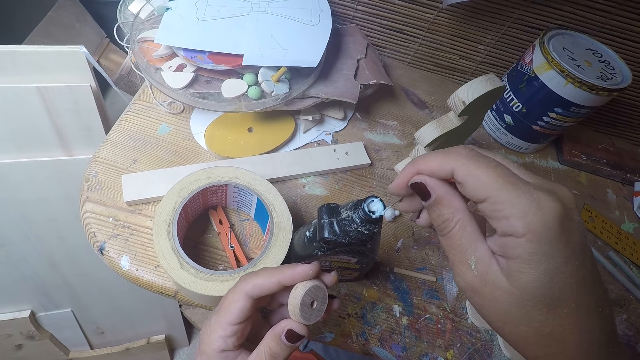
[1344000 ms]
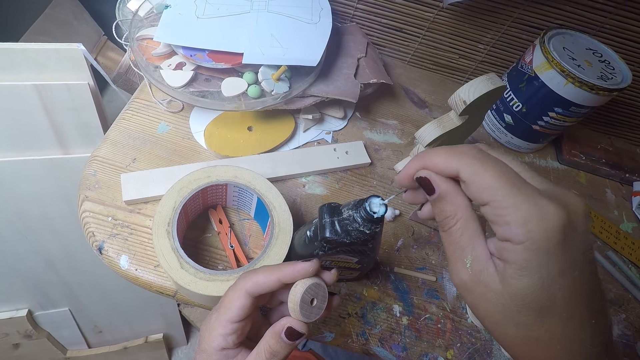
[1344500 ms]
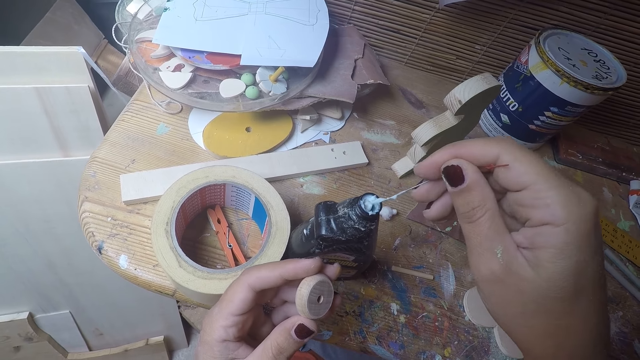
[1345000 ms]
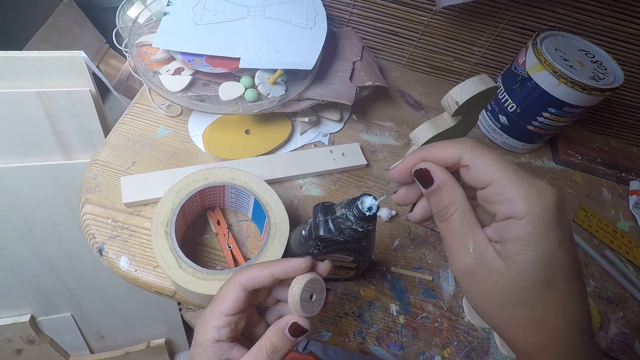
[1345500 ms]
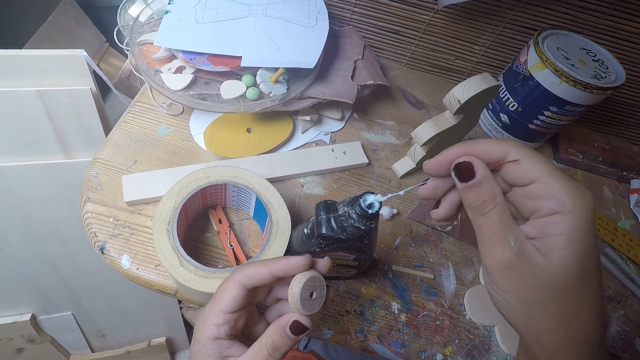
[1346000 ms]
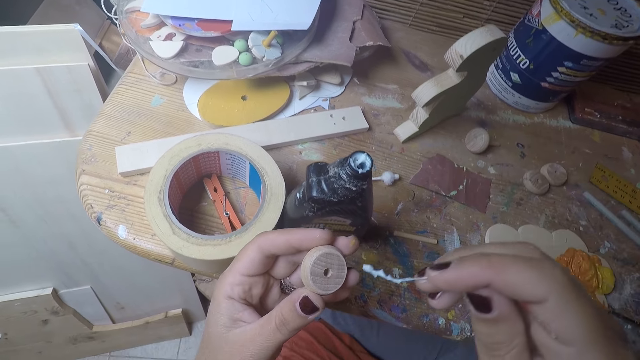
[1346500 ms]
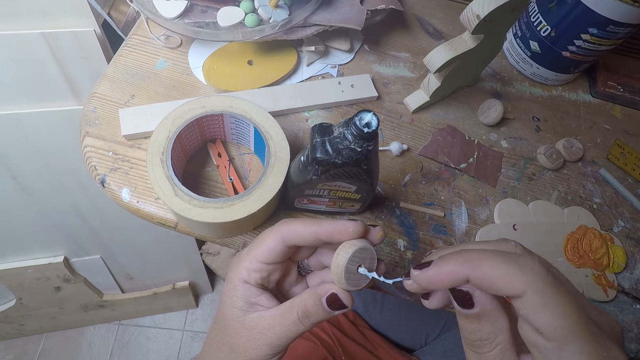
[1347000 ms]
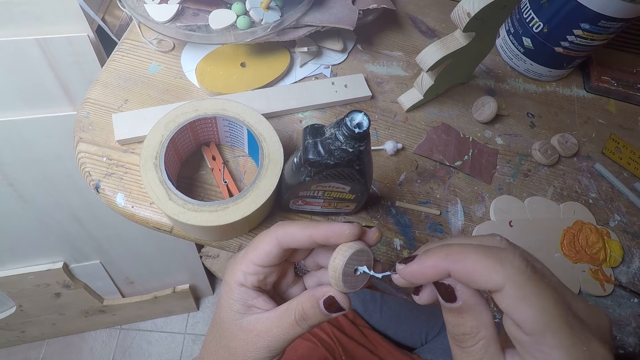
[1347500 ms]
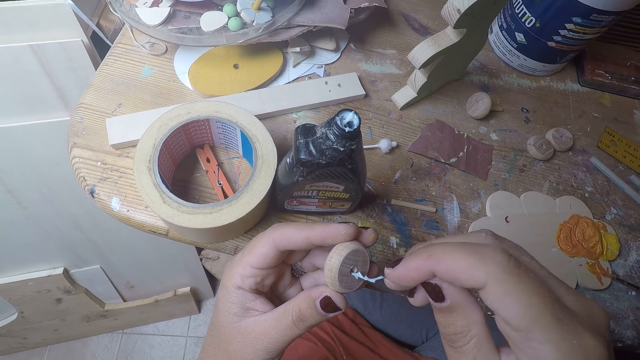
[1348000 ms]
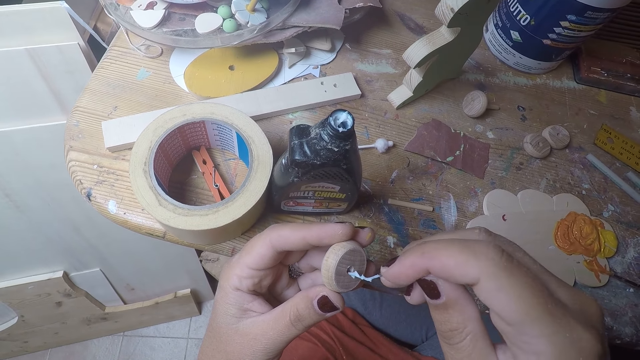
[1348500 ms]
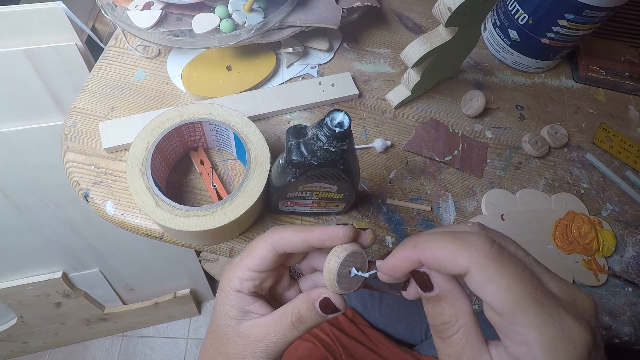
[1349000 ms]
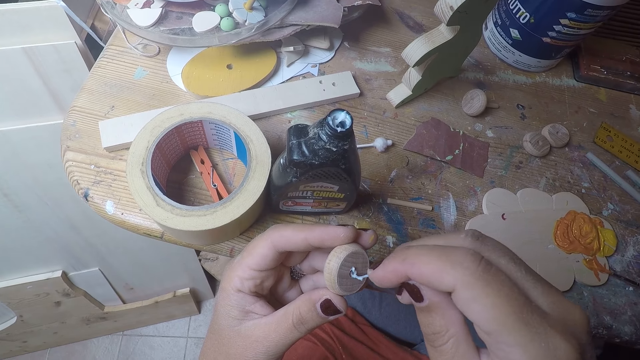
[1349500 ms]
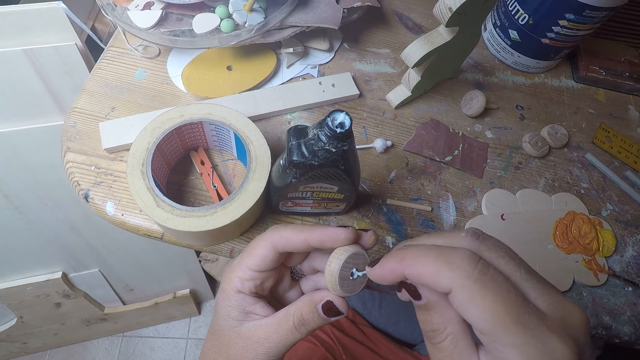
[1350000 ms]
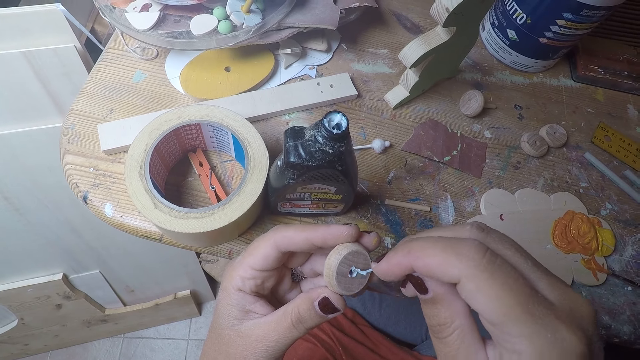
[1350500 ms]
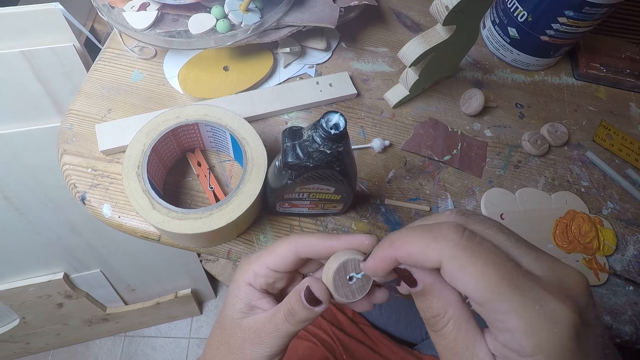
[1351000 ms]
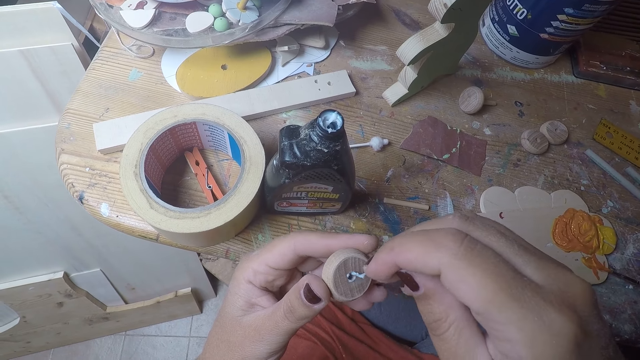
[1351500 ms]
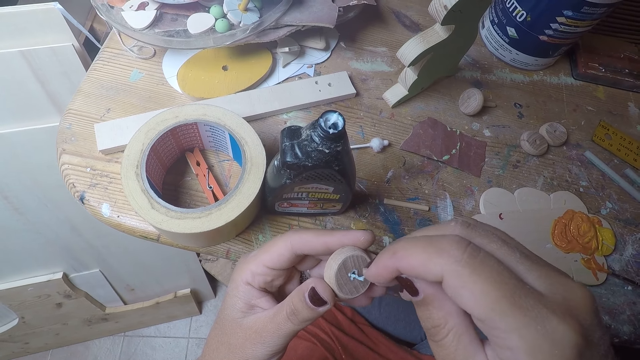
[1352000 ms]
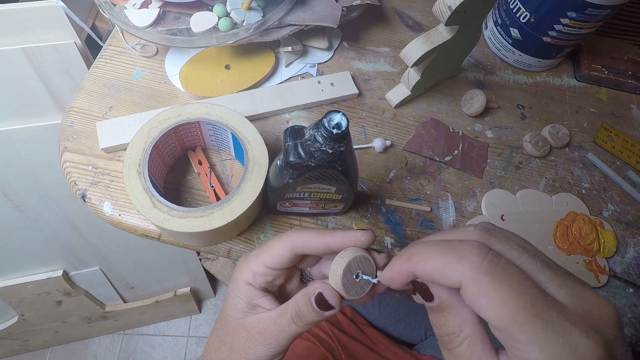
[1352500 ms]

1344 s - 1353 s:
The camera wearer scoops glue on a wire or metal string in a bottle. She puts the metal string with glue in her right hand into a hole of the round wood in her left hand. She rolls the glue on the metal string in her right hand in the hole of the round wood.

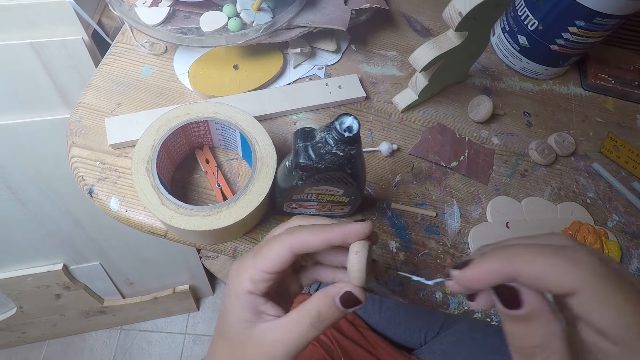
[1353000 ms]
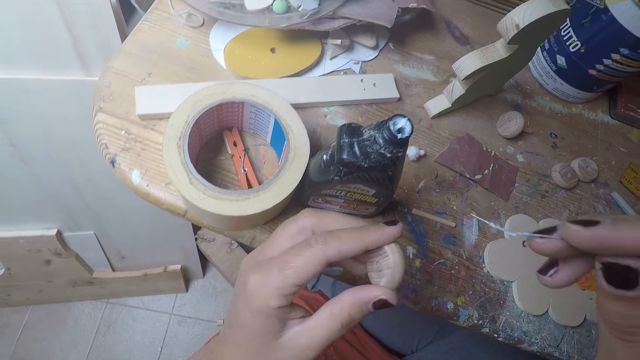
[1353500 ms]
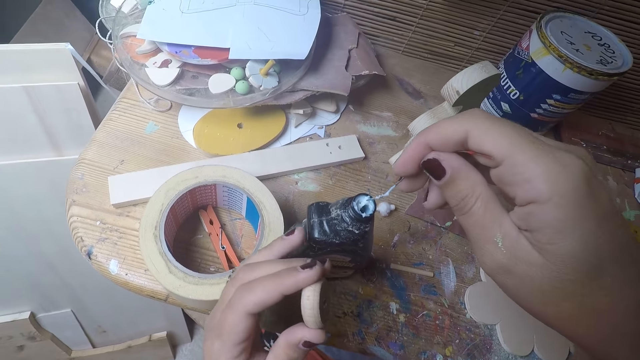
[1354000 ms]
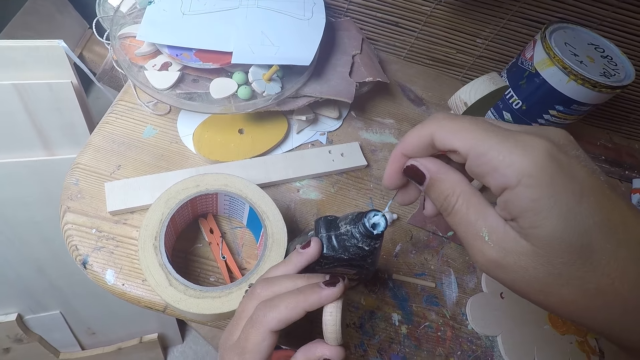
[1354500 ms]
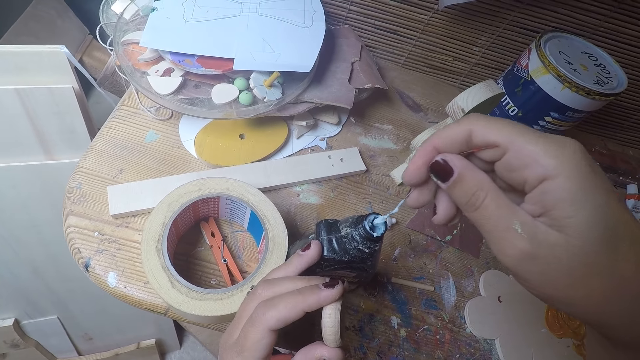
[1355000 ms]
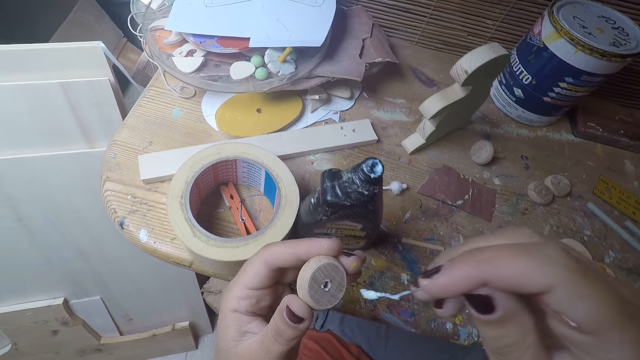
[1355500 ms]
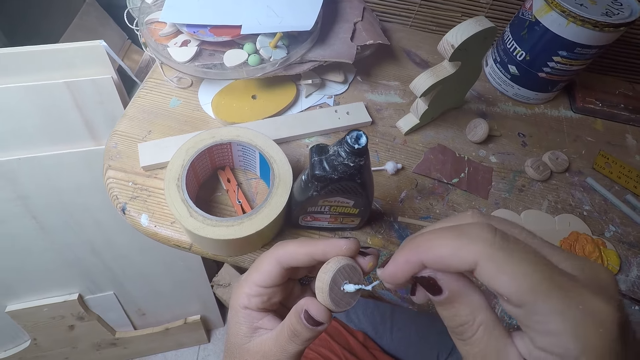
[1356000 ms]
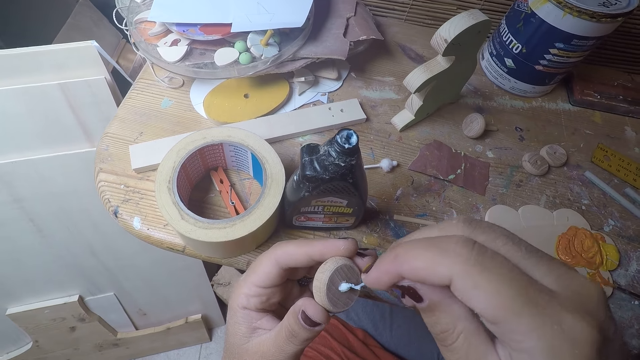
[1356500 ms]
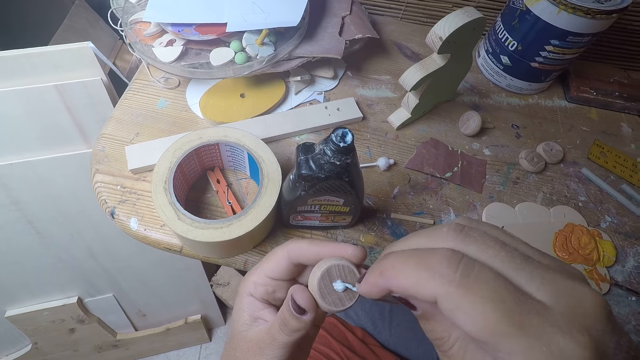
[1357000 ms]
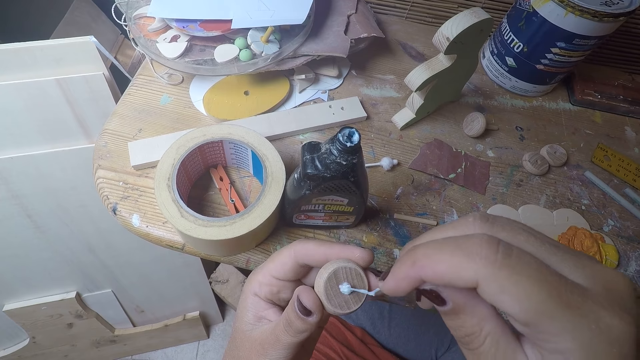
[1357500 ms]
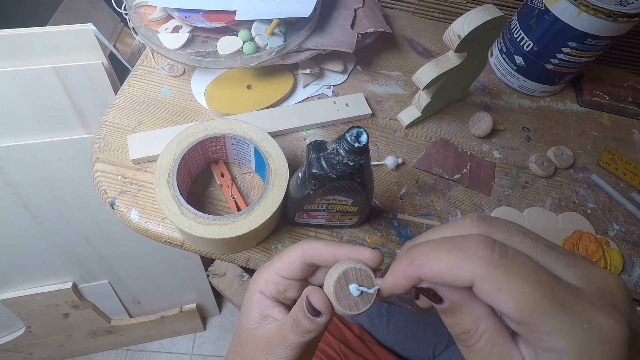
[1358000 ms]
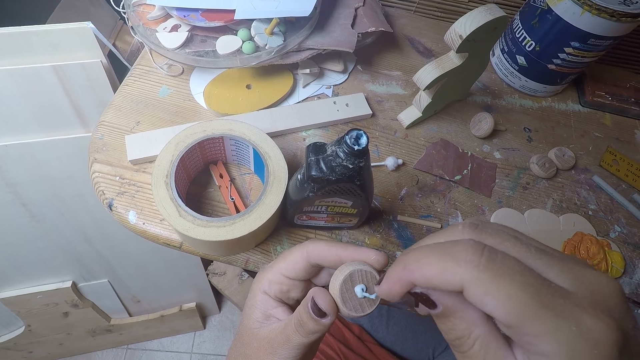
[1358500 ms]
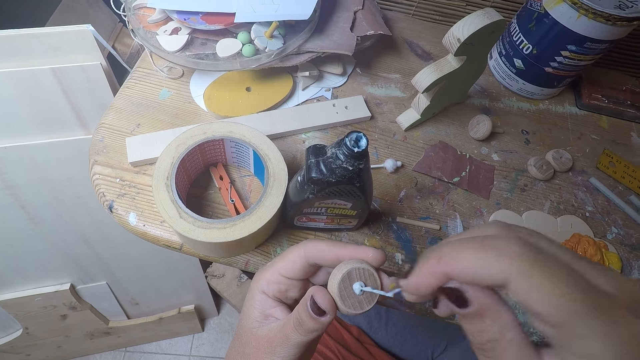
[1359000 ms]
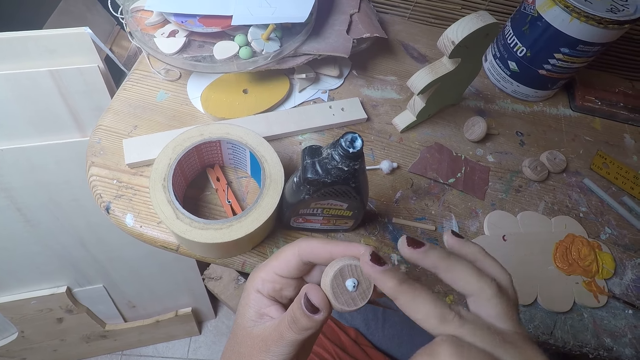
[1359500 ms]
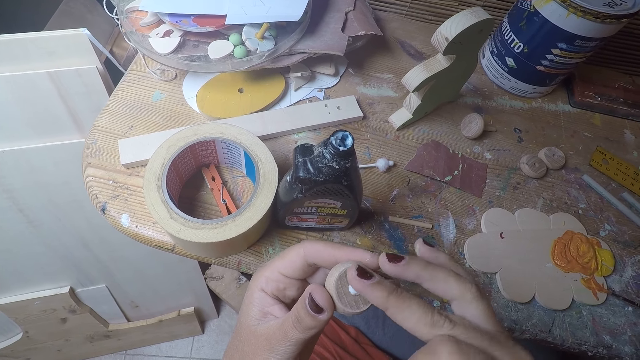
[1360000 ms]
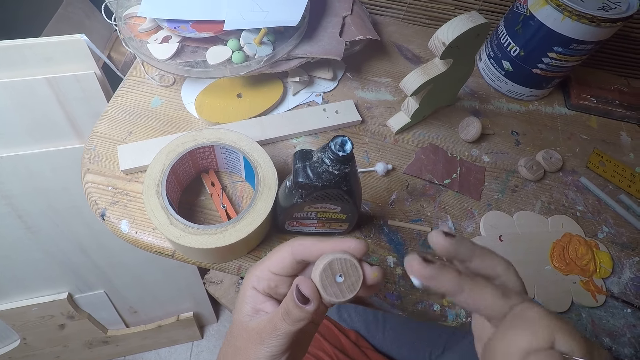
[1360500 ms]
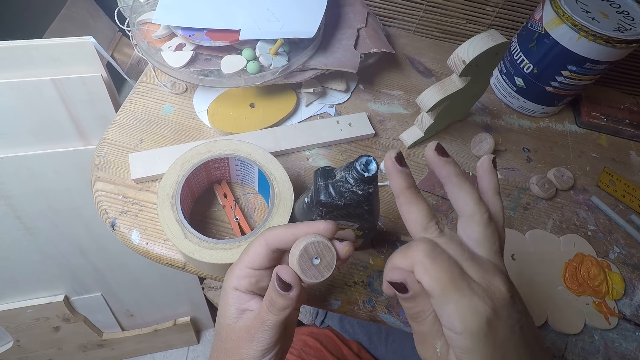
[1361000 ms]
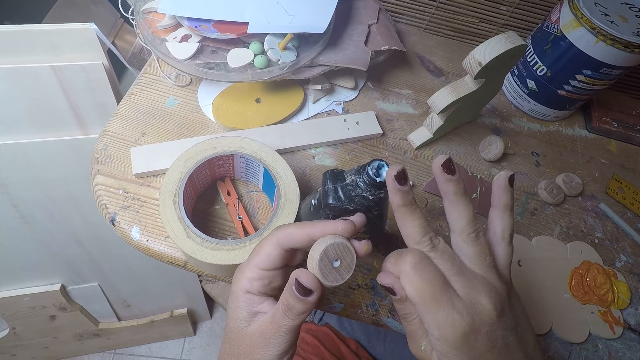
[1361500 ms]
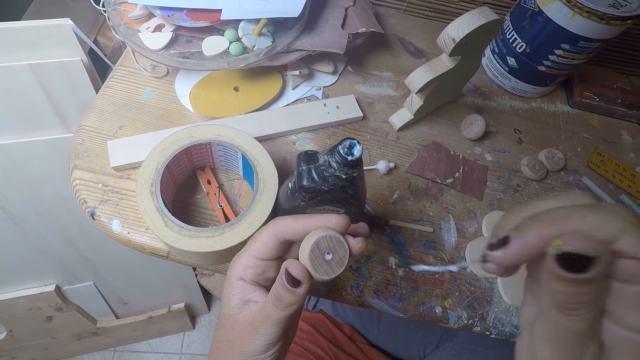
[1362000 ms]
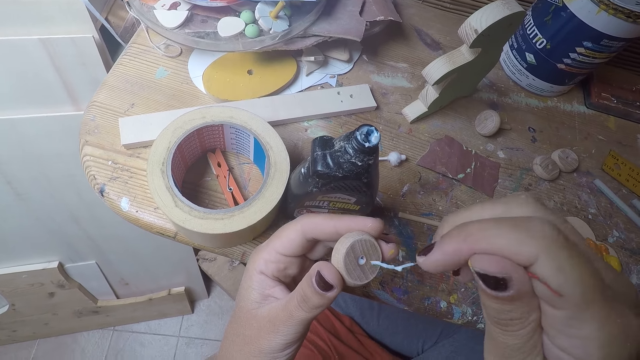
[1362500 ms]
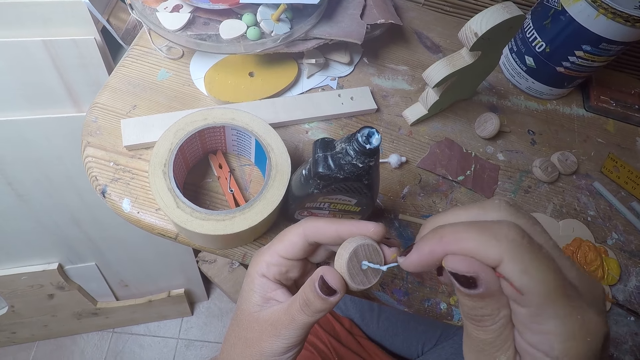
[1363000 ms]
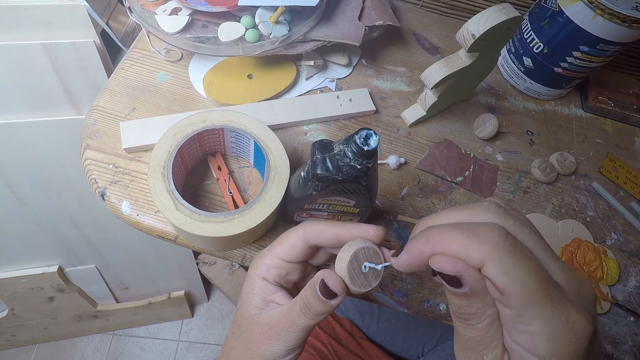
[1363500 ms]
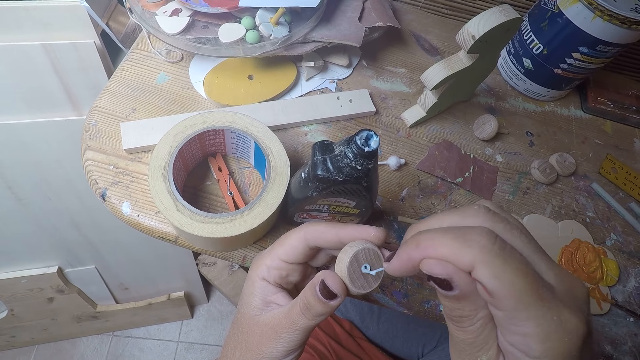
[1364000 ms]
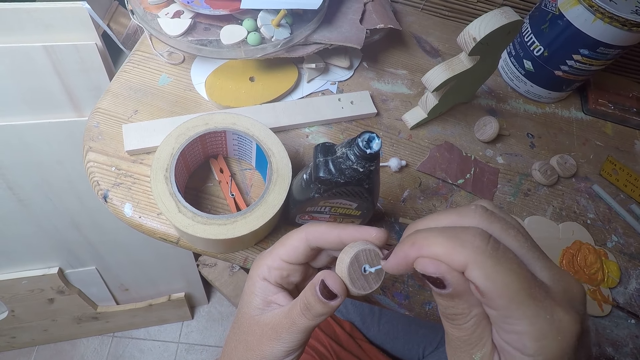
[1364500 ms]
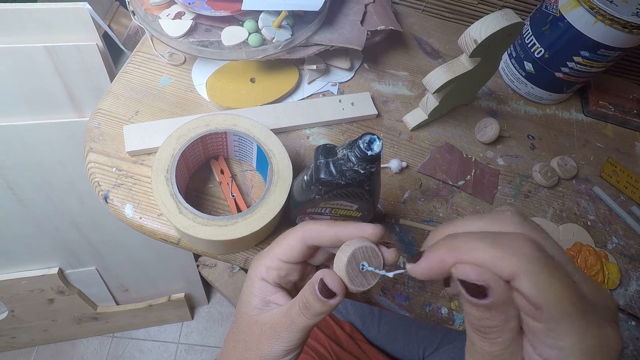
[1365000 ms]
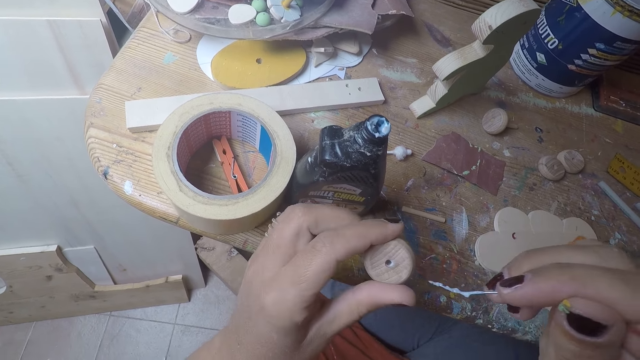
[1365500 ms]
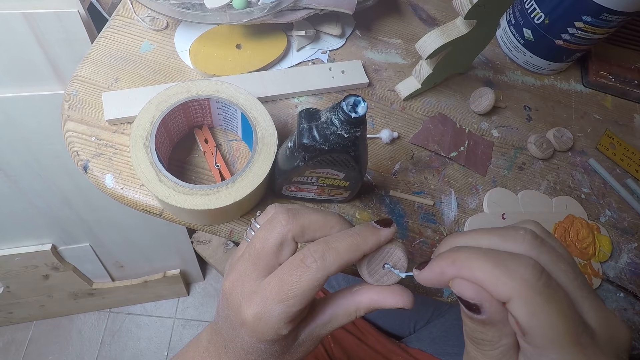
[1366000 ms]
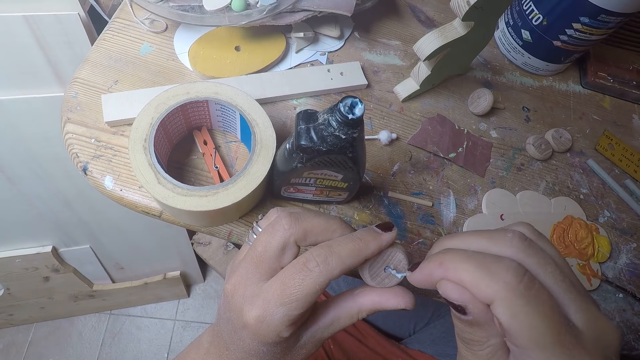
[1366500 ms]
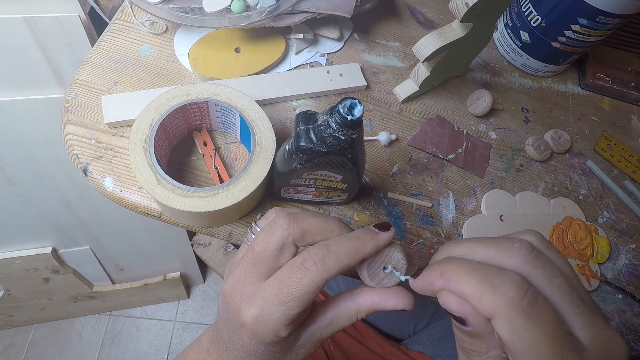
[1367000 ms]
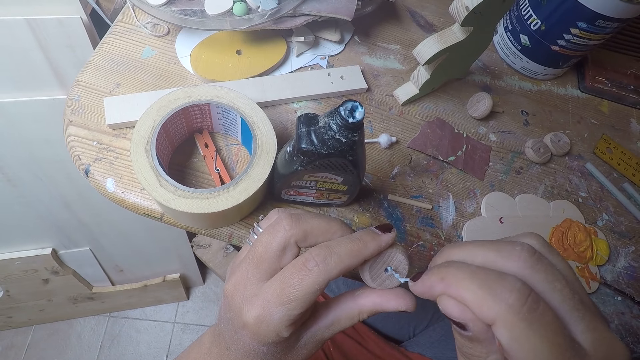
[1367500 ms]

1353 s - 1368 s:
The camera wearer puts the metal string in her right hand into the bottle of glue. She takes glue with the metal string in the bottle of glue with her right hand. She puts the metal string with glue in her right hand into a hole of the round wood or wood craft in her left hand. She rolls the glue on the metal string in her right hand in the hole of the round wood. She cleans the glue on the round wood with her right finger. She puts the glue in her right finger in the bottle of glue. She puts the metal string with glue in her right hand into a hole of the round wood in her left hand. She rolls the glue on the metal string in her right hand in the hole of the round wood. She turns the wood craft and puts glue on the wood craft.
